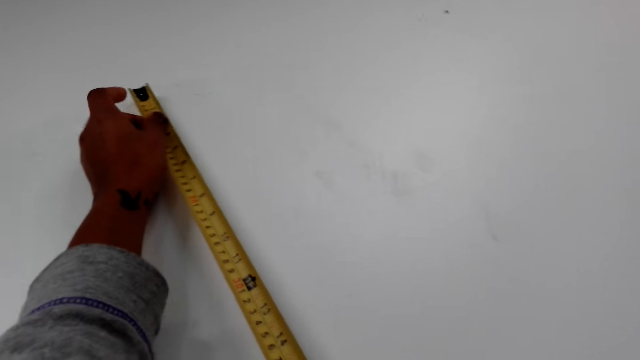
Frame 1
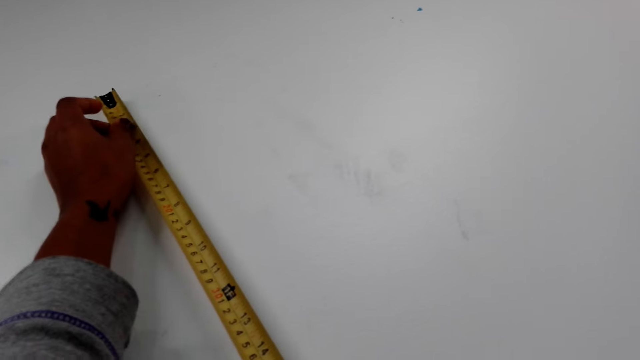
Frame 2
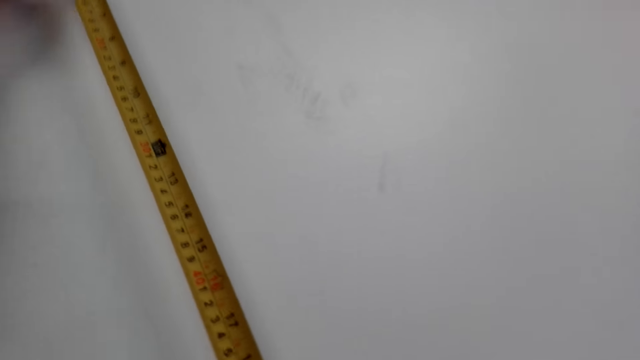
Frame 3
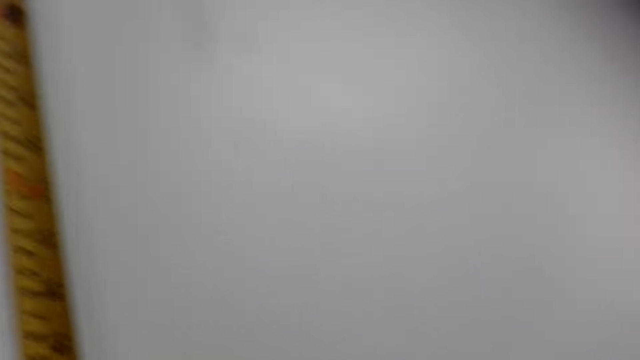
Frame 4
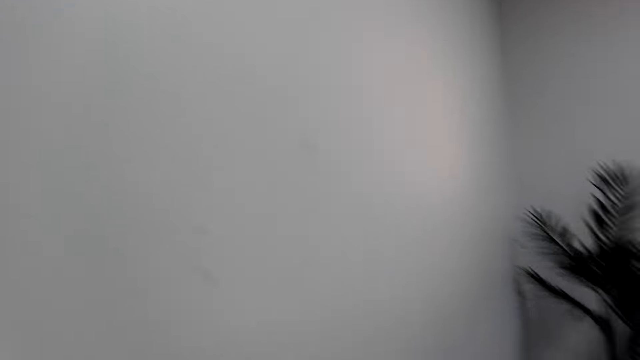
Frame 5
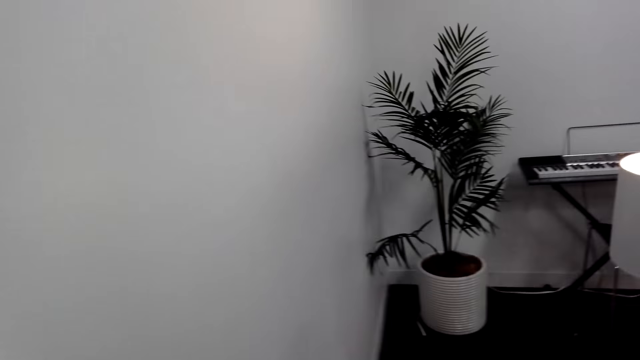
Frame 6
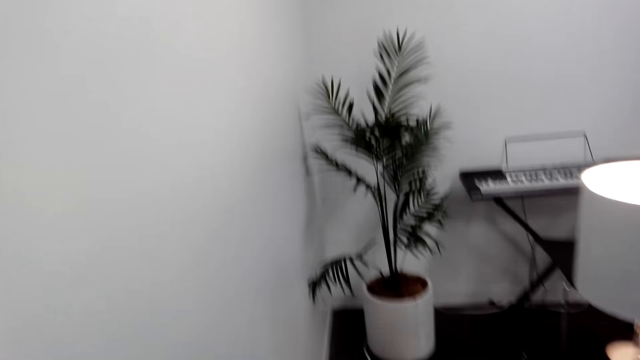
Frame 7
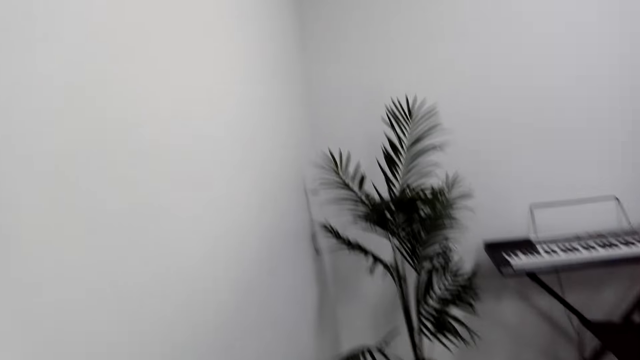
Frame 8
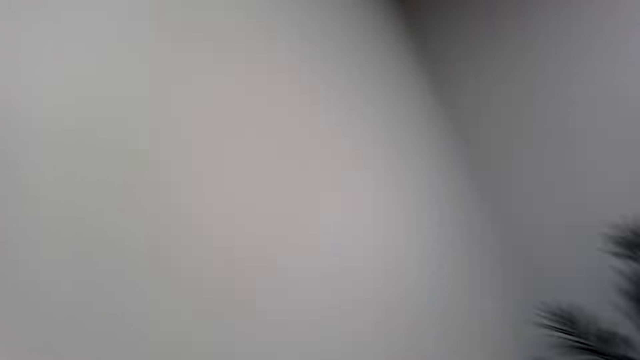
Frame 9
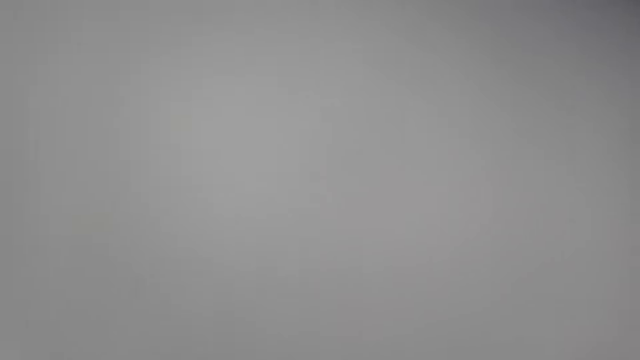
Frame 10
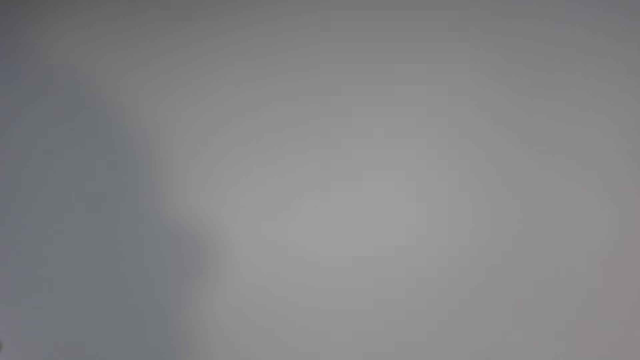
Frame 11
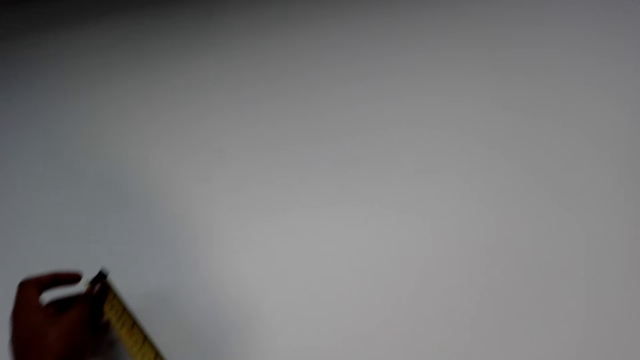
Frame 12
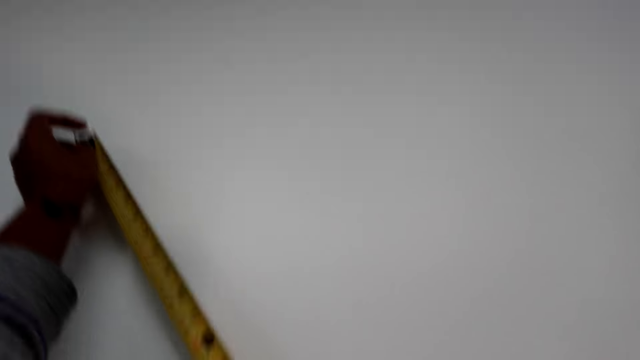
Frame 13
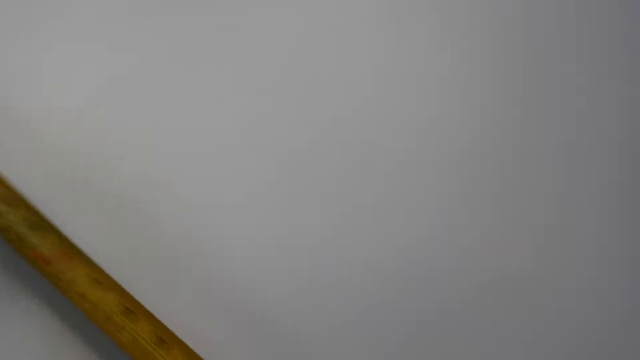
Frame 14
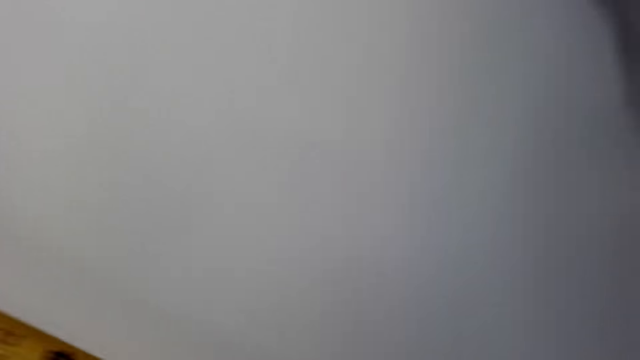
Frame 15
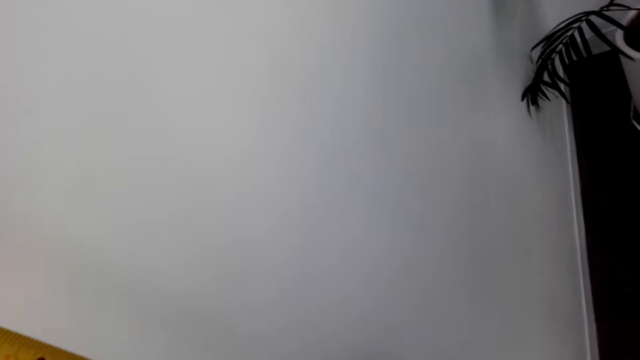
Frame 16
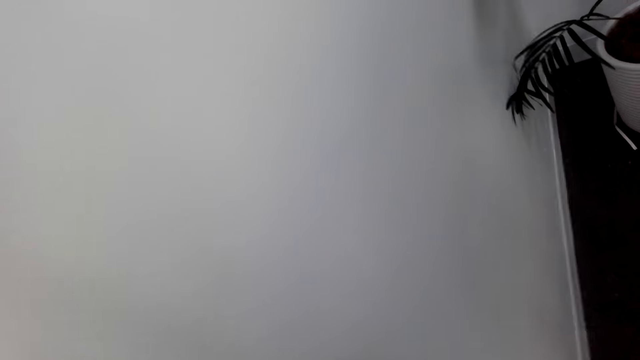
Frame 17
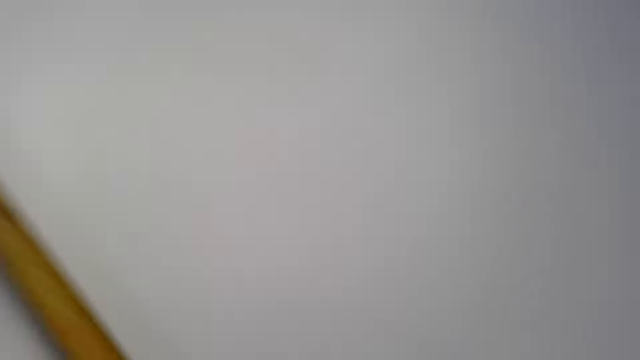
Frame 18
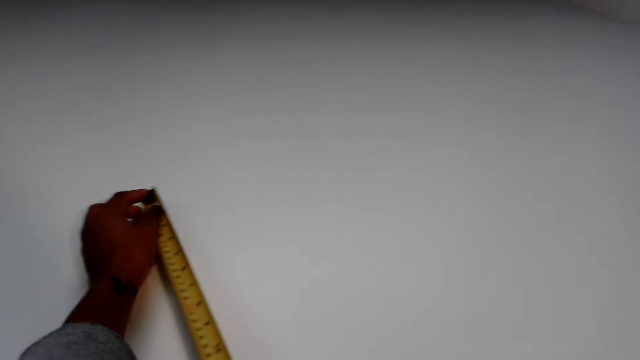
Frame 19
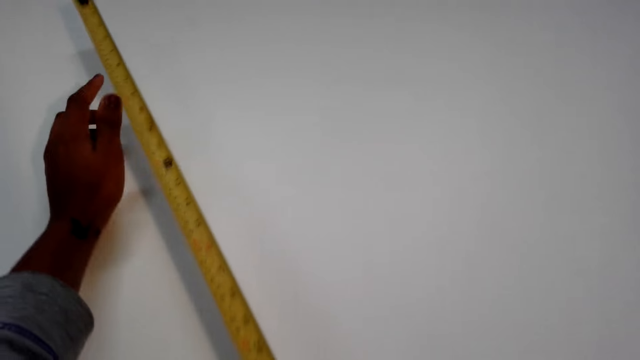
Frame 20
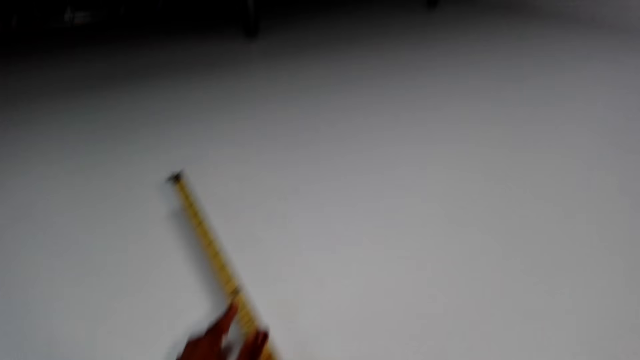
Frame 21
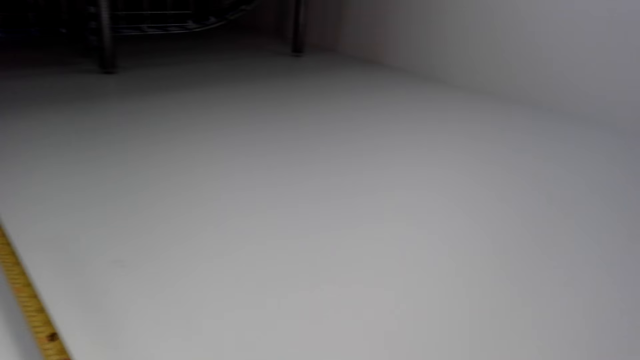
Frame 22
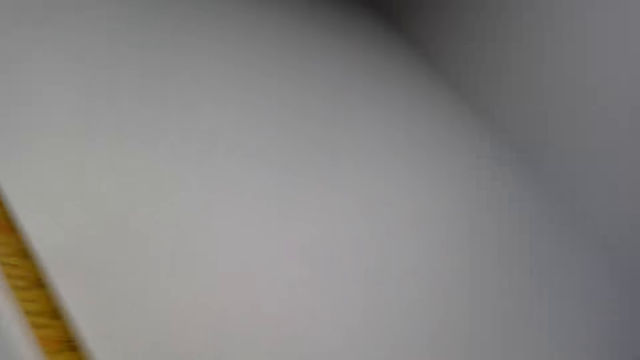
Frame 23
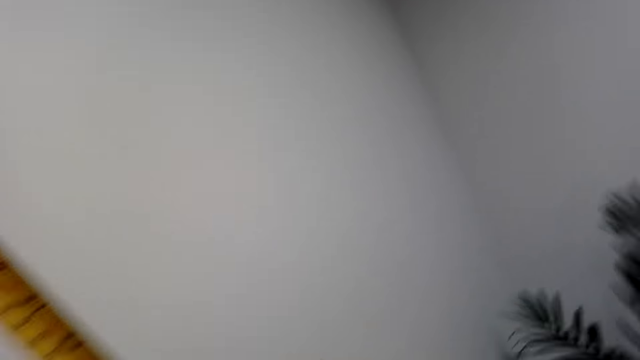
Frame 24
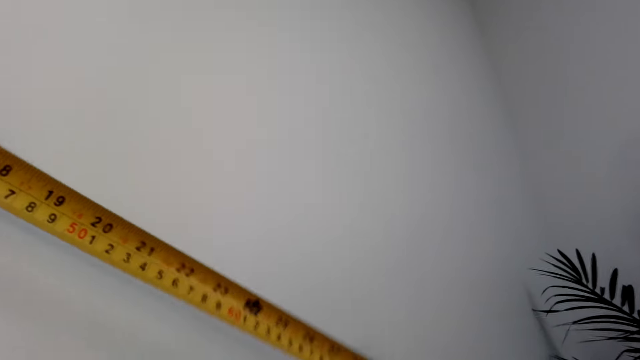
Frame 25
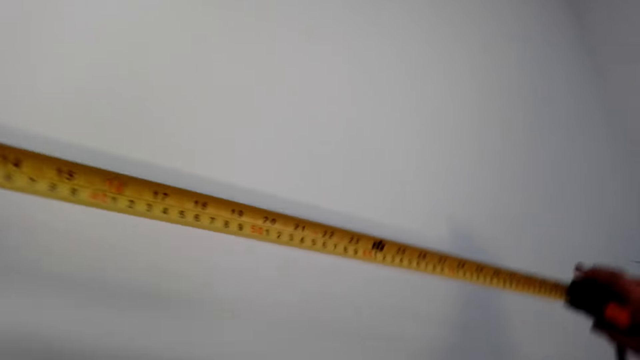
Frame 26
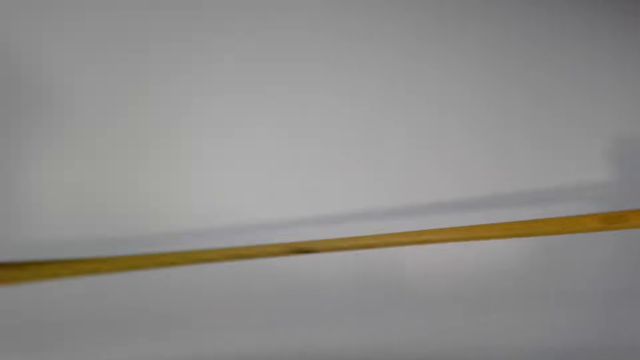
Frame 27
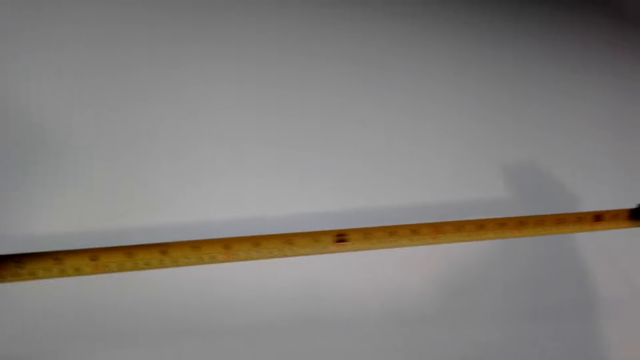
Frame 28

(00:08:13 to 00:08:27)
The camera wearer looks around. They measure the wall with a tape measure. They look around. They measure the wall with the tape measure.

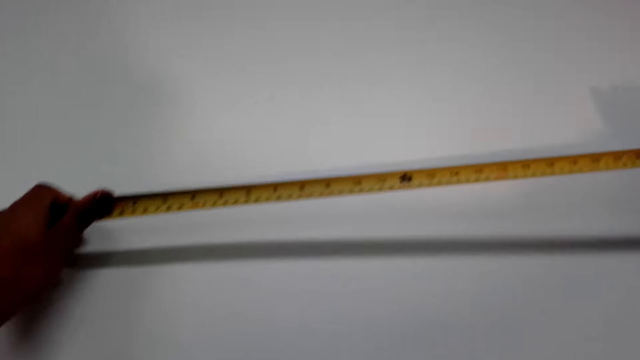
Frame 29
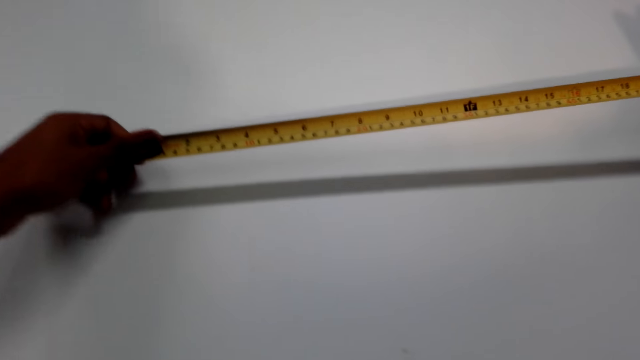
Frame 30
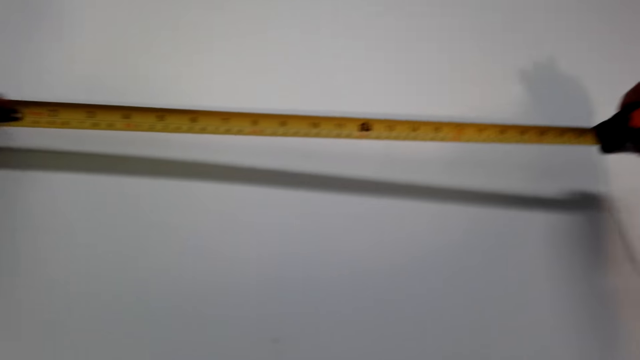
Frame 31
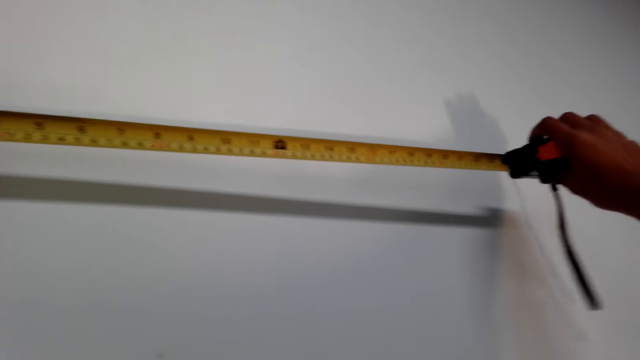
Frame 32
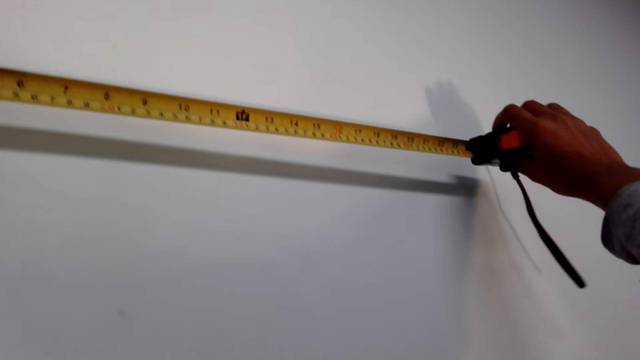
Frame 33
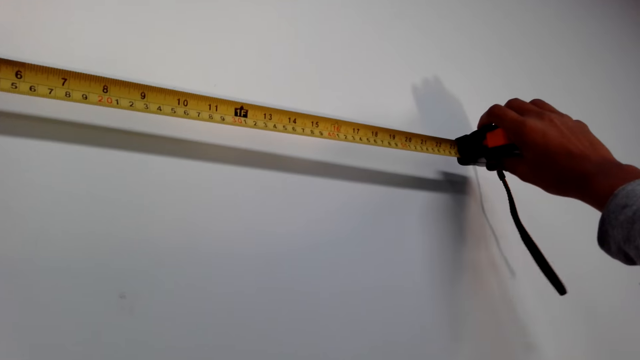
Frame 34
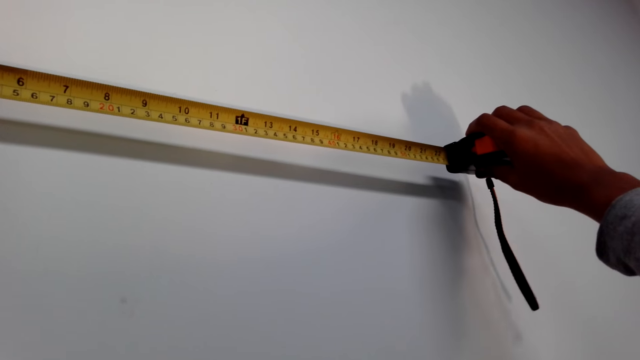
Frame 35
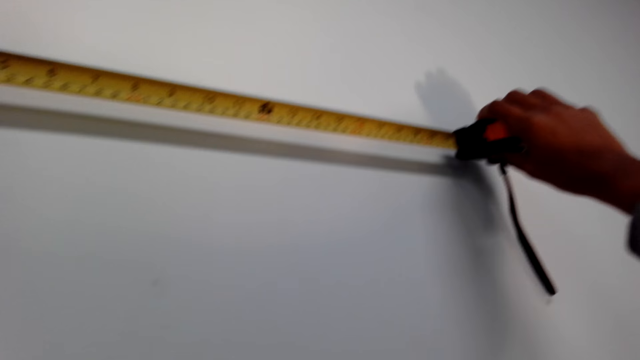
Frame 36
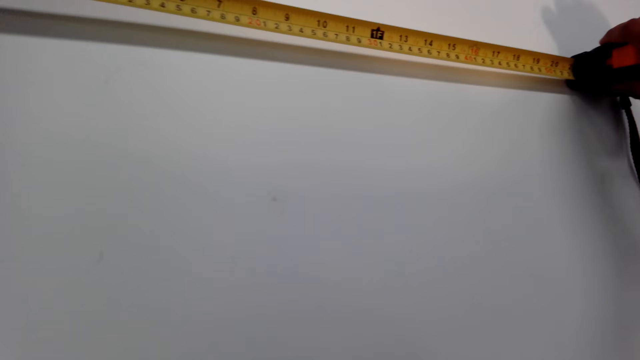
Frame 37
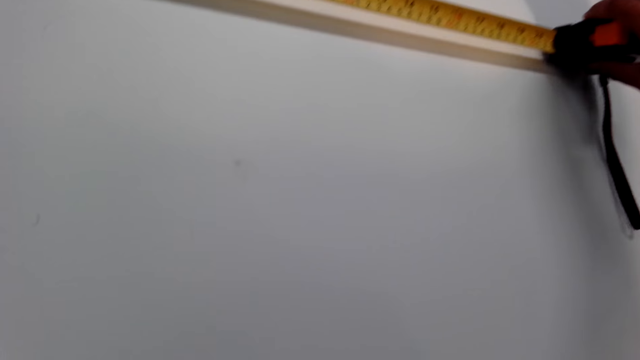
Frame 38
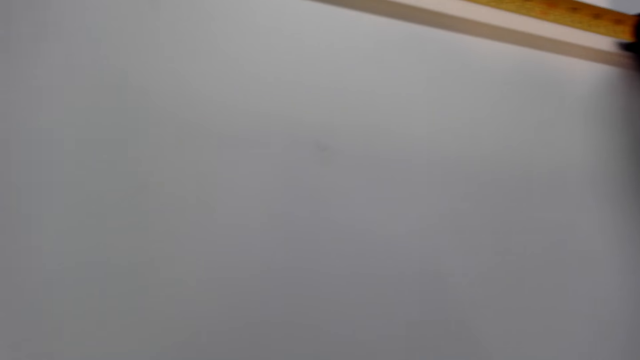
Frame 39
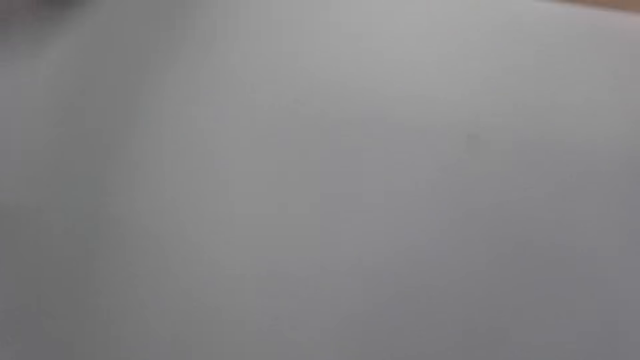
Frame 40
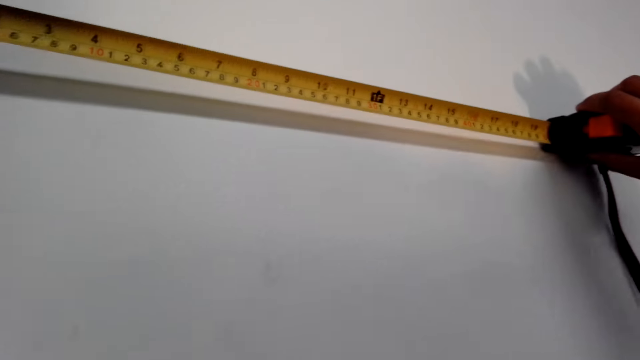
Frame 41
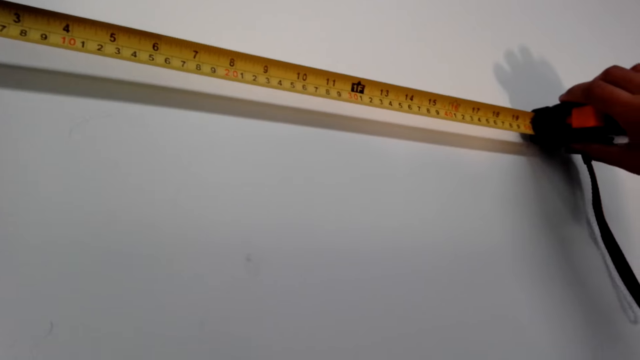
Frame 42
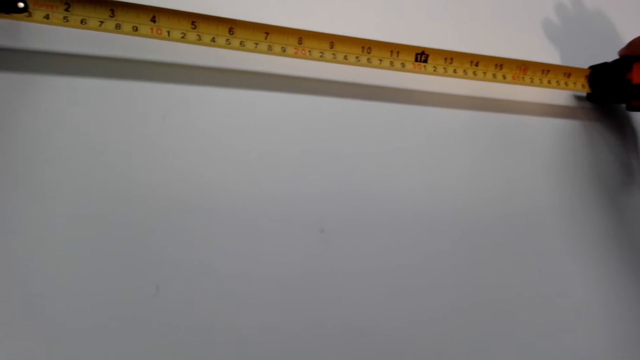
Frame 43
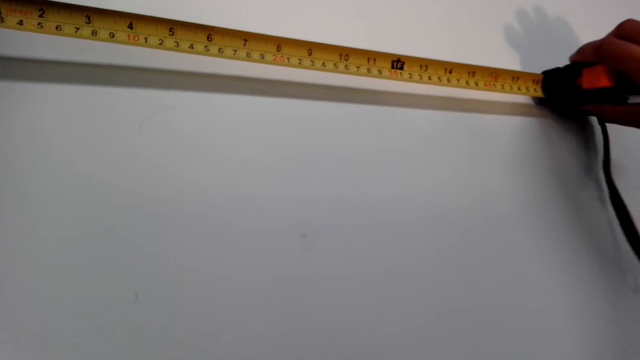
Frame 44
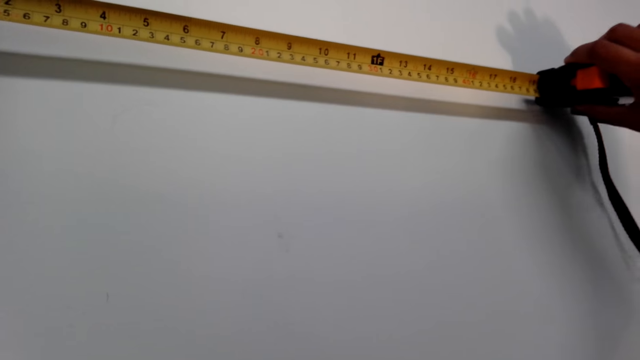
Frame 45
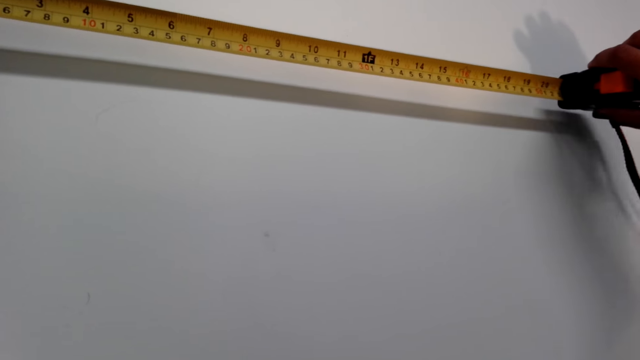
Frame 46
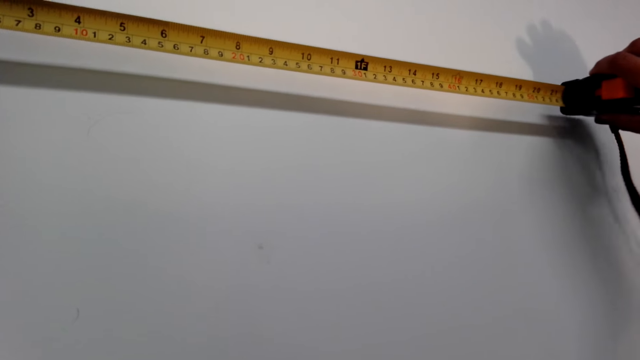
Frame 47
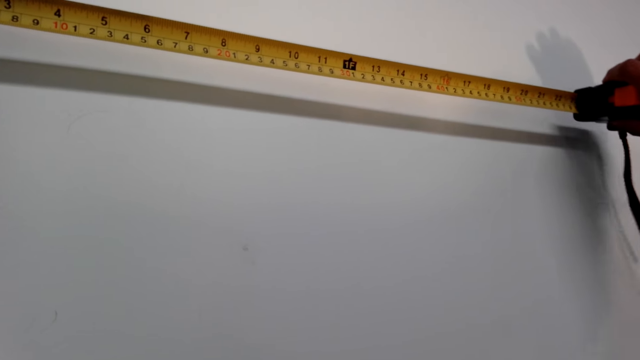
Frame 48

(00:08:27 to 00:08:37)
The camera wearer adjusts the tape measure. They measure the wall with the tape measure. They adjust the tape measure.
